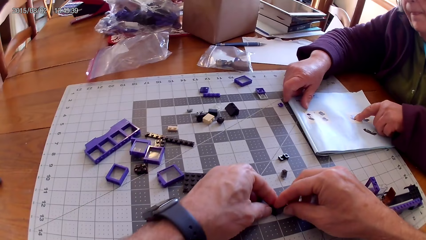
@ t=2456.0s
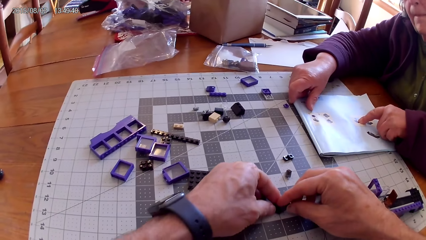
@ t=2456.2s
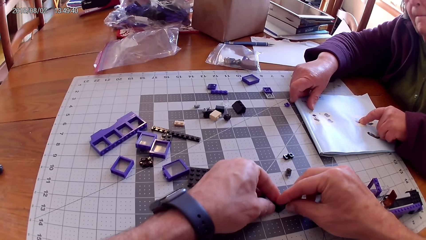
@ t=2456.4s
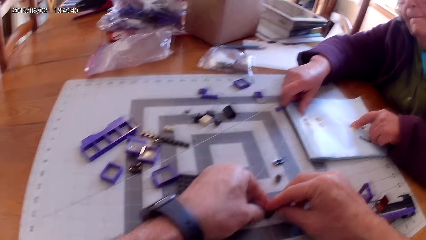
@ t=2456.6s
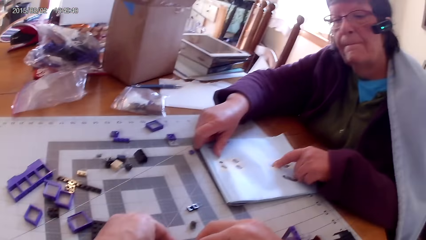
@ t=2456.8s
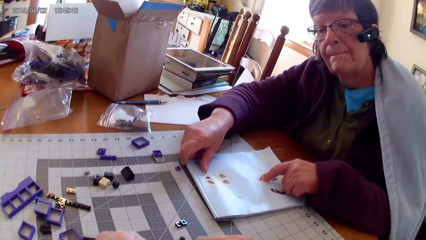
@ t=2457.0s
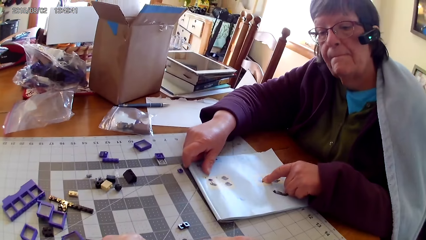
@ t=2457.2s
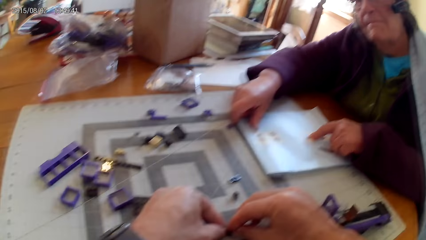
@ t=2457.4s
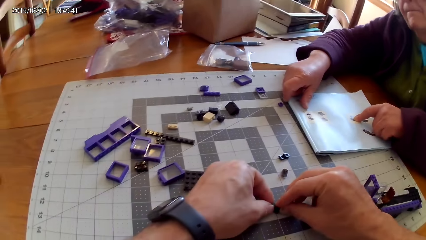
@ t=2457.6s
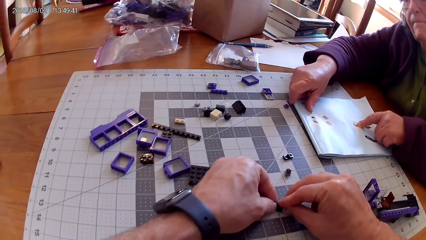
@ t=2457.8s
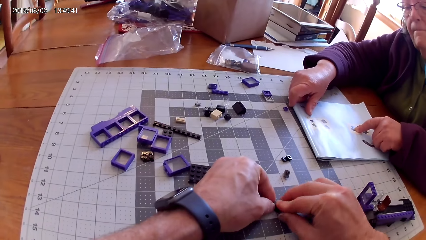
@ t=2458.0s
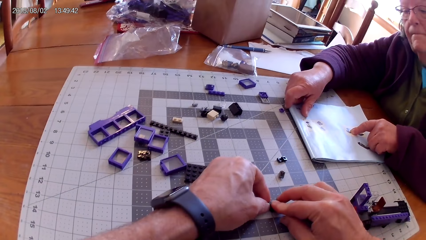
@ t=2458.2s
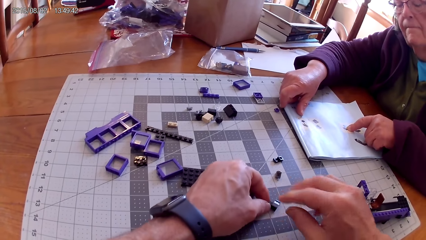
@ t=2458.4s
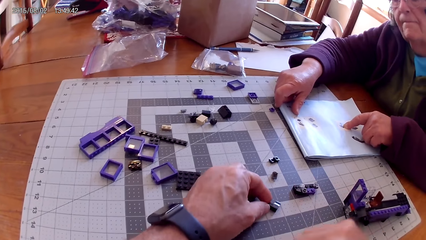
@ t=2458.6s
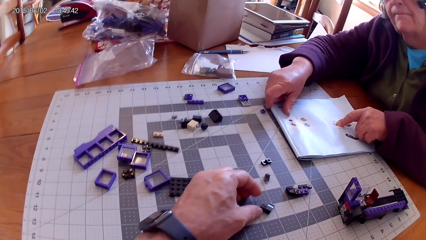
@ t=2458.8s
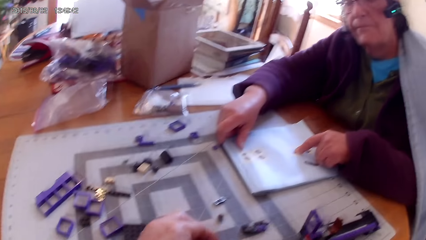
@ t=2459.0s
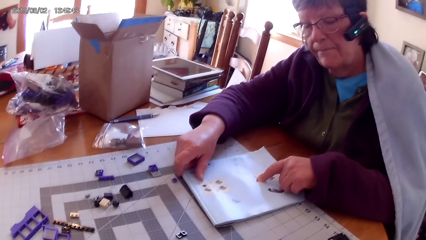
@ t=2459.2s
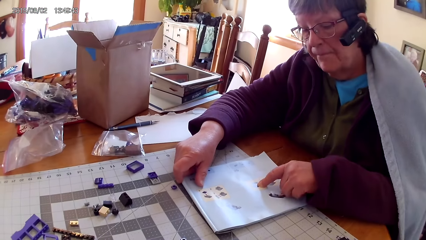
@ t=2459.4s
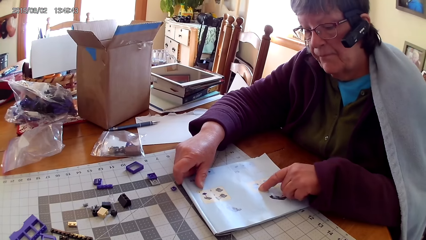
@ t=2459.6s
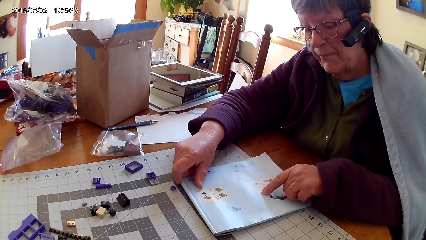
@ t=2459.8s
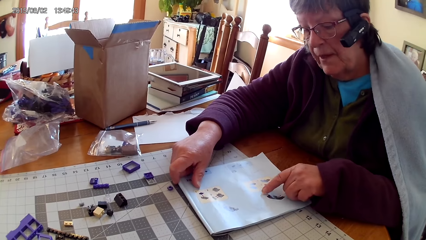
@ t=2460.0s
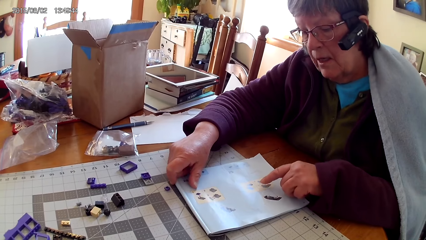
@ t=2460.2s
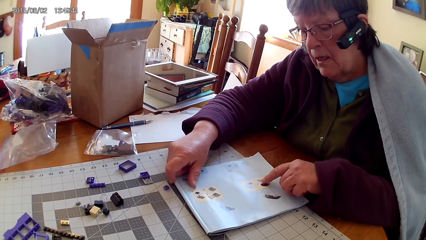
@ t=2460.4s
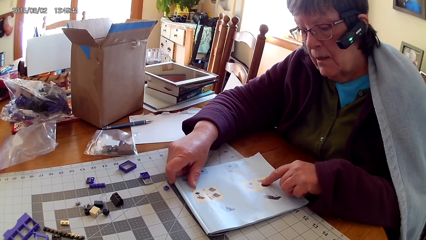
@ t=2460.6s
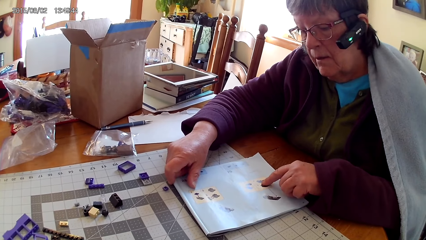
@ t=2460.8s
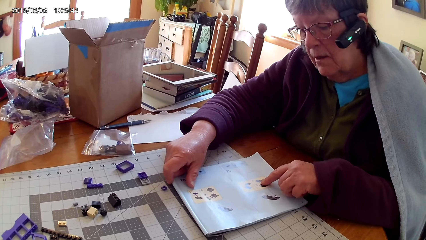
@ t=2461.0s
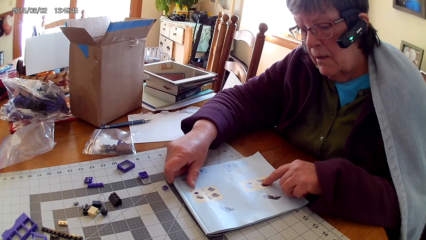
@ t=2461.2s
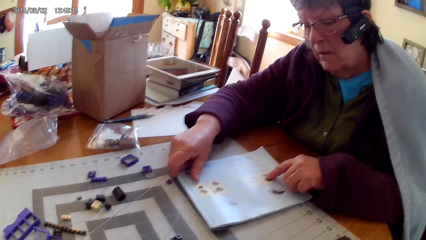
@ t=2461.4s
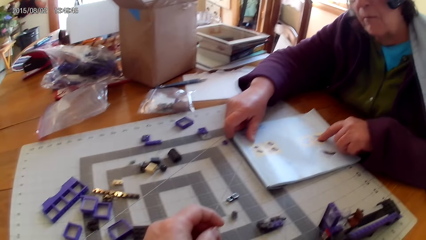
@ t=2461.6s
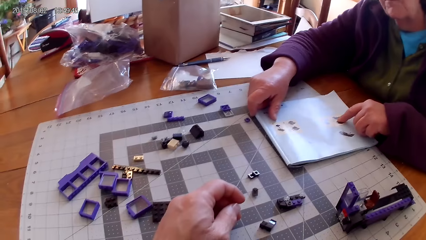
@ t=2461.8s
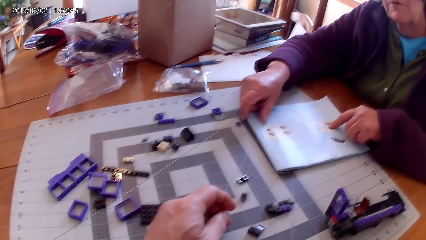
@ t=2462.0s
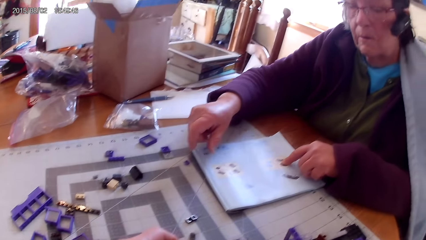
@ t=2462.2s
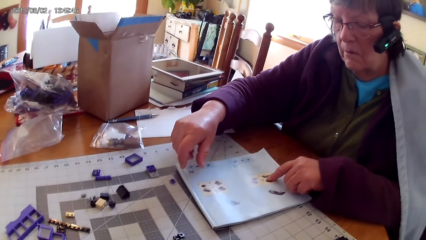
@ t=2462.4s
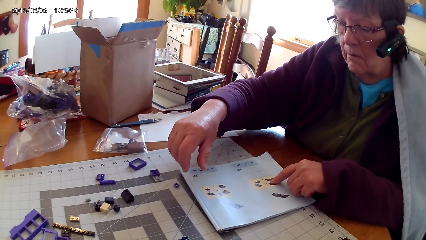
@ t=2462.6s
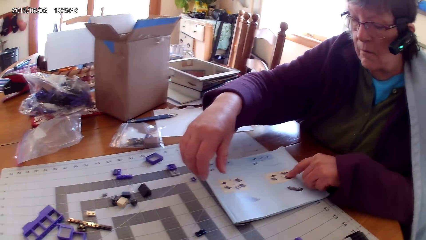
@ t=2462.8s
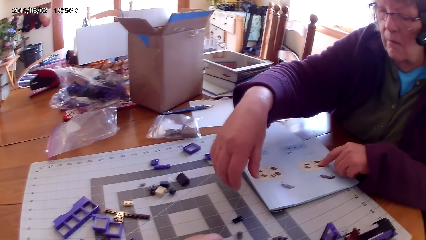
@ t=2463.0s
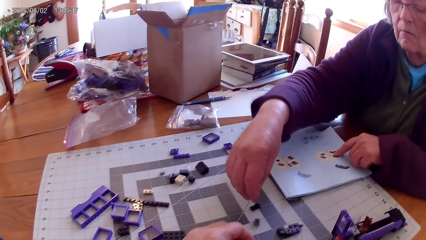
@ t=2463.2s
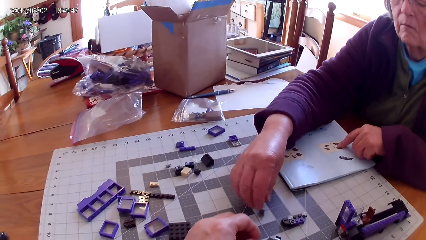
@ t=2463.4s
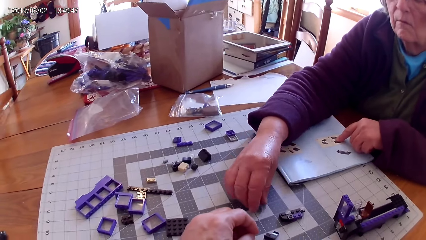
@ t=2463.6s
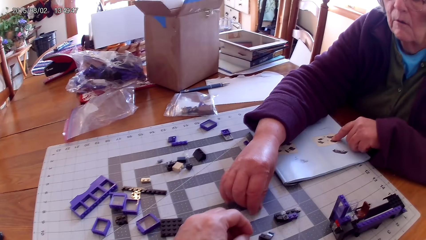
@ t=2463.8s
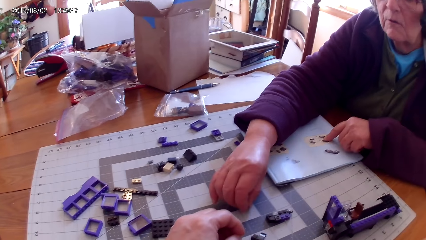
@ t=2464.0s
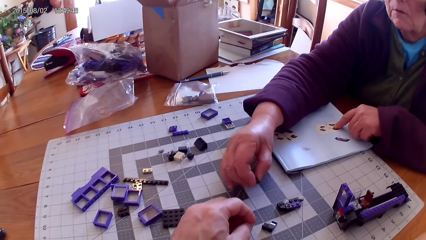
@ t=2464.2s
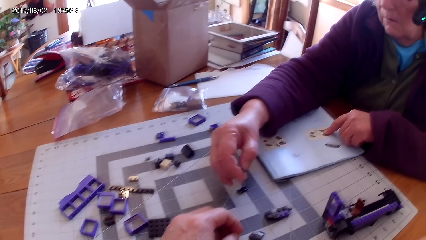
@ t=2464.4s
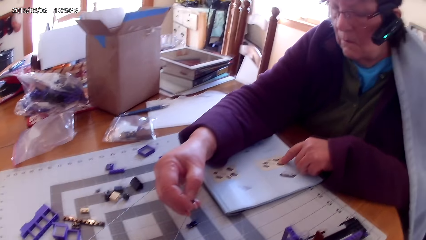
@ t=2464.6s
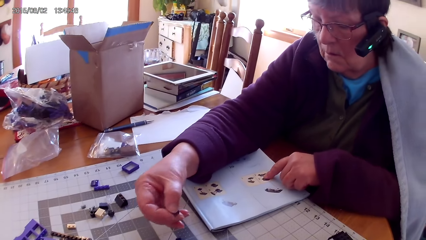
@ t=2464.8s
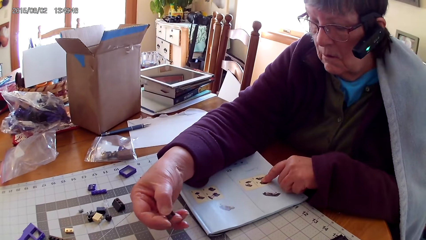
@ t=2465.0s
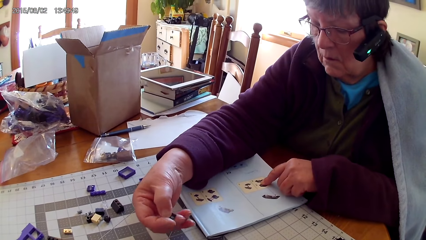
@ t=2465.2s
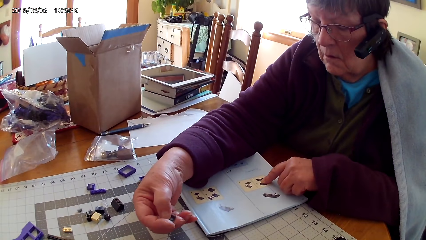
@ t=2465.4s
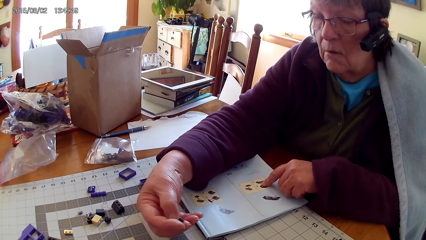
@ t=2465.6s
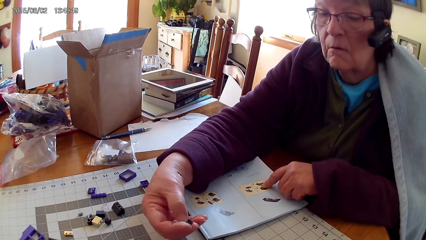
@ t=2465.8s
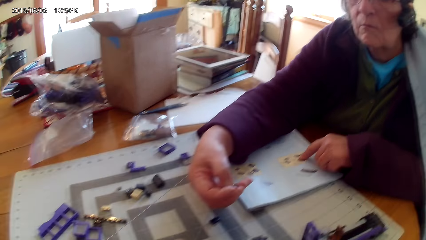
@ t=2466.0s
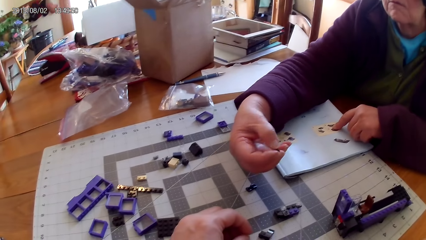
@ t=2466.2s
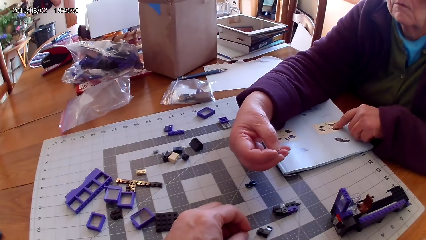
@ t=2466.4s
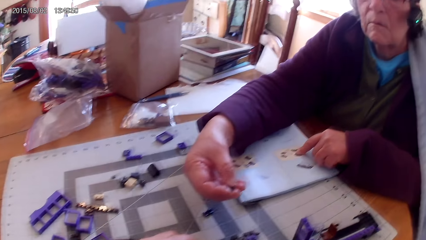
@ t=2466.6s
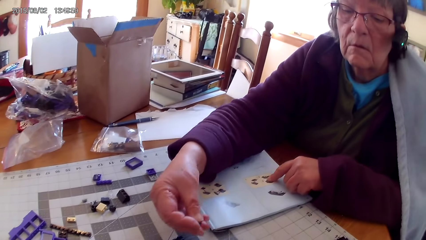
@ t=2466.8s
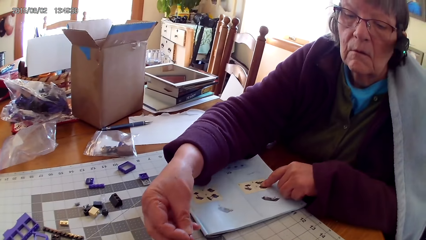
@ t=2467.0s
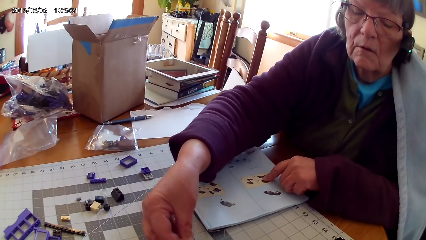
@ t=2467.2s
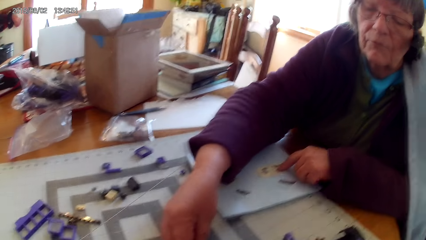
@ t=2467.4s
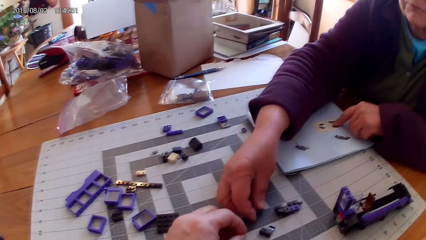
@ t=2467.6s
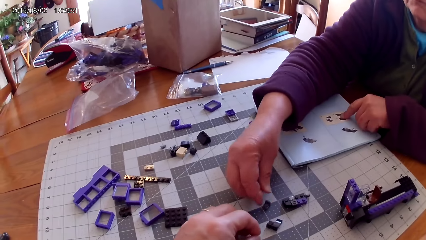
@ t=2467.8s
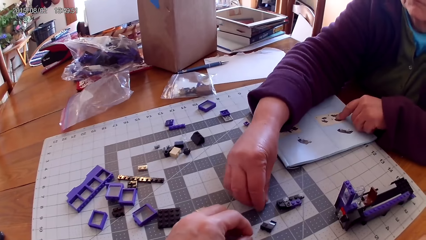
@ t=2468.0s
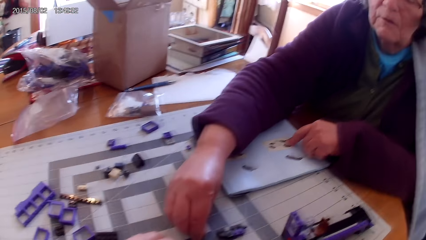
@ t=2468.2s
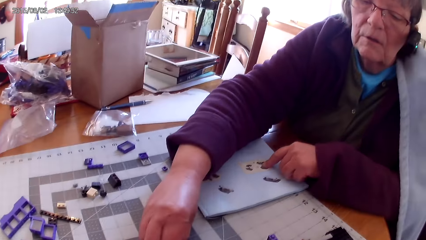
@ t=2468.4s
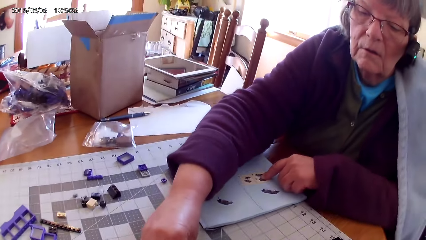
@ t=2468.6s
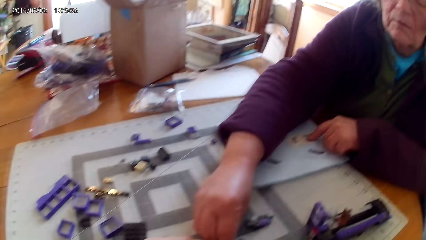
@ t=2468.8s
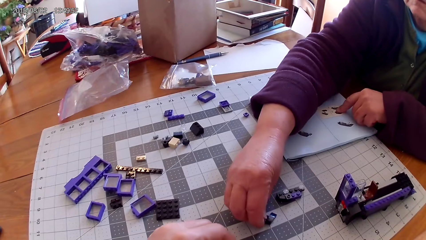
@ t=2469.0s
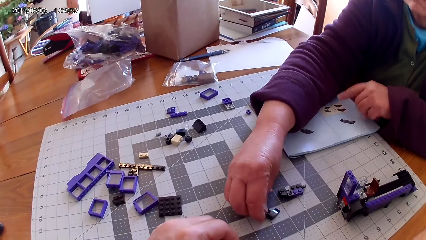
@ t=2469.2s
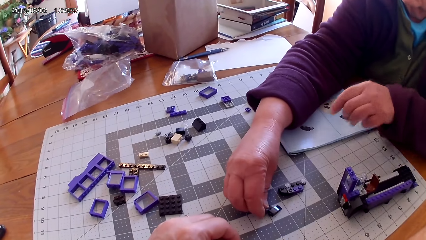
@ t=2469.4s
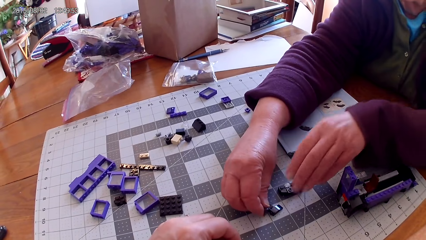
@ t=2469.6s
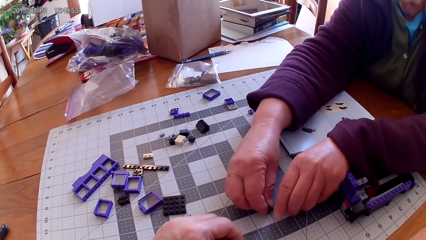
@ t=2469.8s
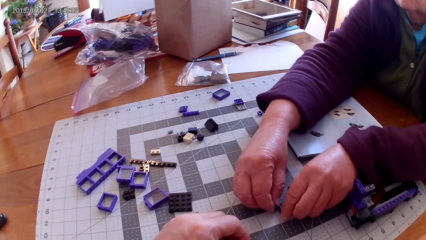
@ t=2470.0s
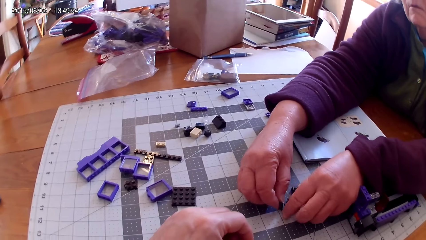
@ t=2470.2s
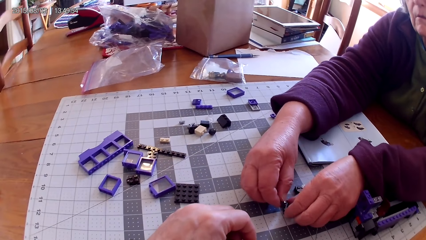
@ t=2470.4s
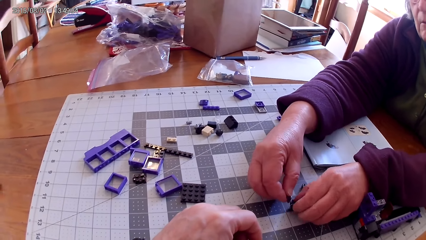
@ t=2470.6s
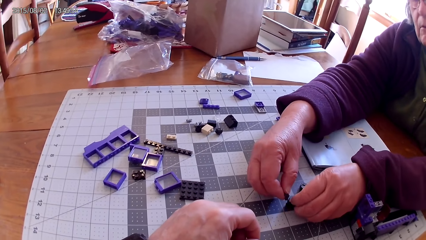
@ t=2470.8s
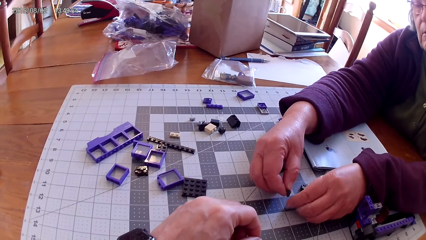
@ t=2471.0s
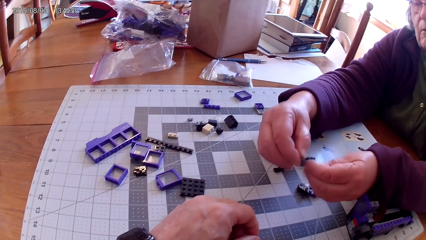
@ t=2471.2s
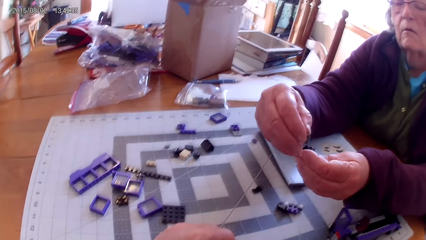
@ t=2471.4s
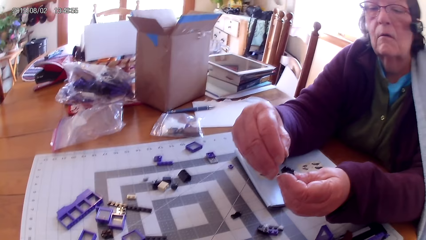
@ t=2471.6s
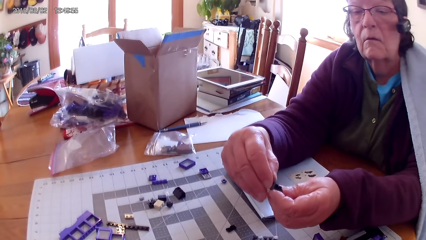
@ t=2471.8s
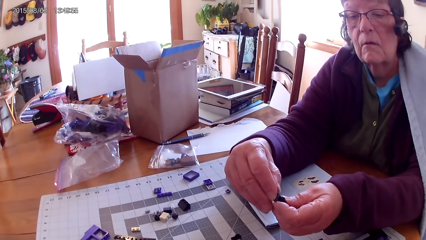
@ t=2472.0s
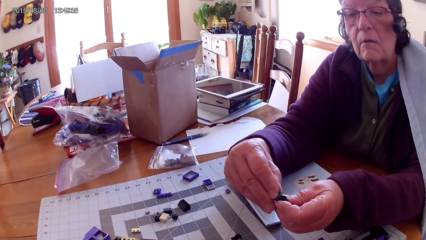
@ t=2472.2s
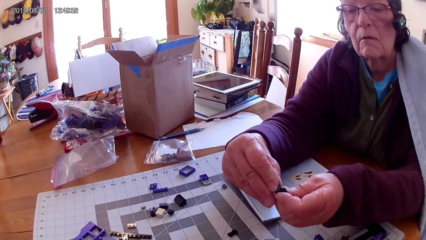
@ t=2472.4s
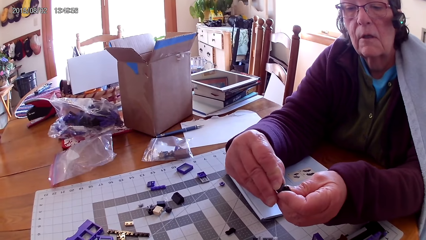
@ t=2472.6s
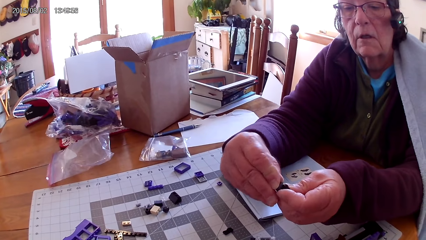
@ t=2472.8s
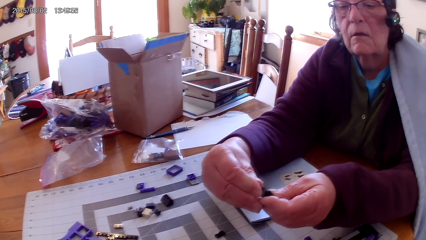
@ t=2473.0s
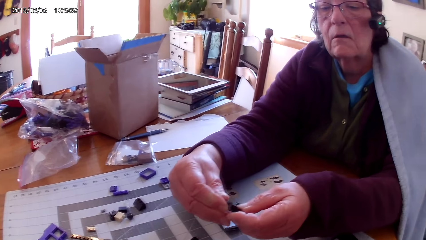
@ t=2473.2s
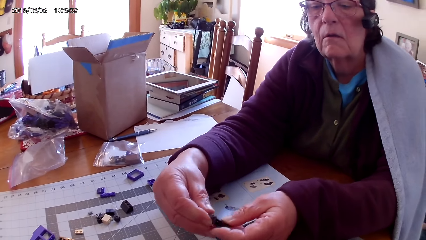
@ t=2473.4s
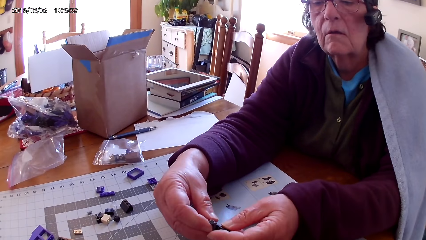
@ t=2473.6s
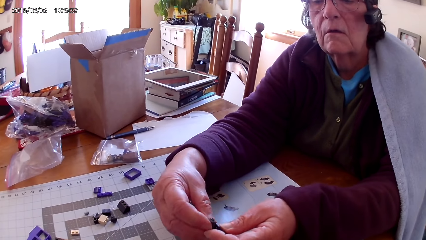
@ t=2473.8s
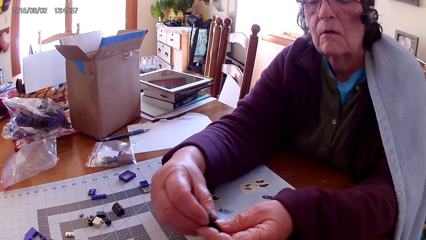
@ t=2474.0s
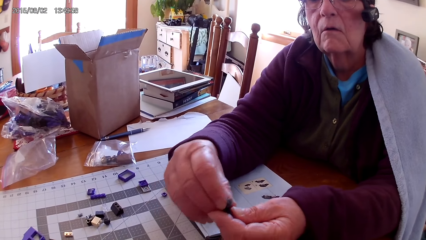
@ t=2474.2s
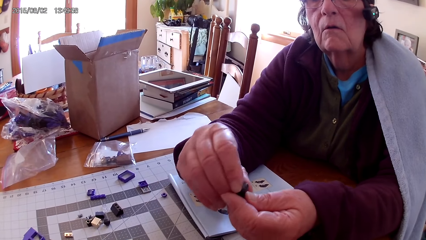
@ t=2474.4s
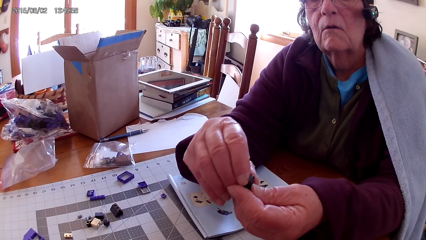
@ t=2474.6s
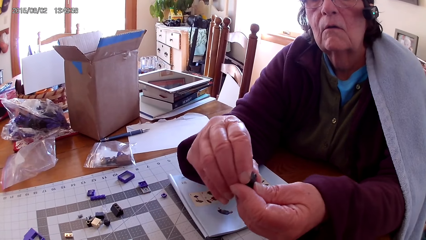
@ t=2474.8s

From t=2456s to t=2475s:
The camera wearer fixes the piece of lego. A lady reads the lego book. The lady picks up a plastic interlocking block or piece of lego from the table. The lady picks up a piece of lego. The lady puts the plastic interlocking block on the table. The lady picks up the plastic interlocking block from the table and joins the plastic interlocking blocks. The lady holds the piece of lego.
